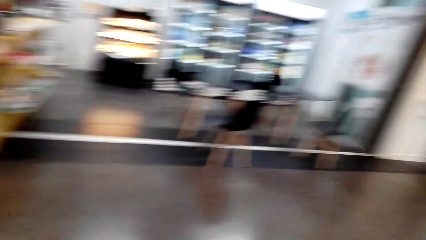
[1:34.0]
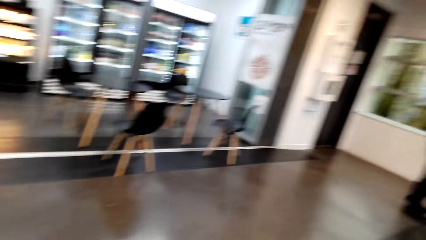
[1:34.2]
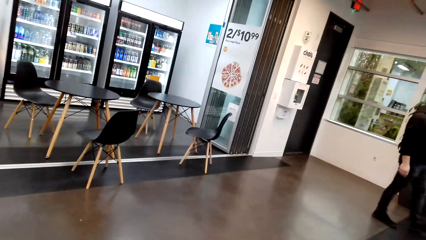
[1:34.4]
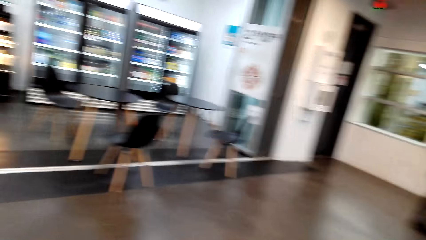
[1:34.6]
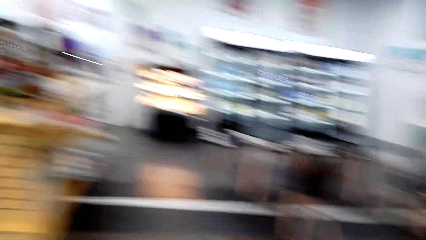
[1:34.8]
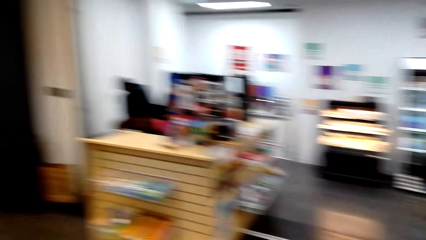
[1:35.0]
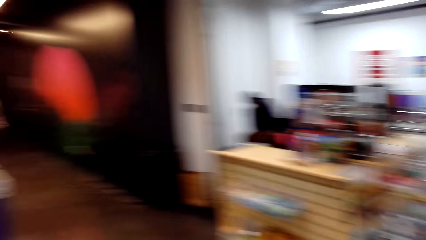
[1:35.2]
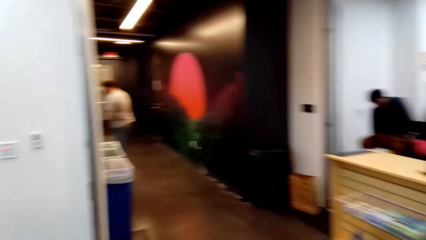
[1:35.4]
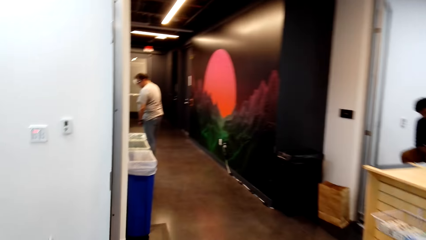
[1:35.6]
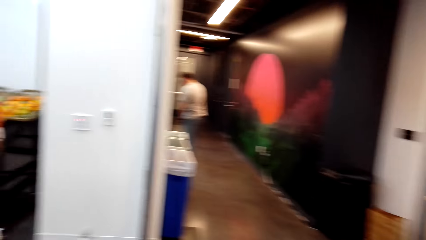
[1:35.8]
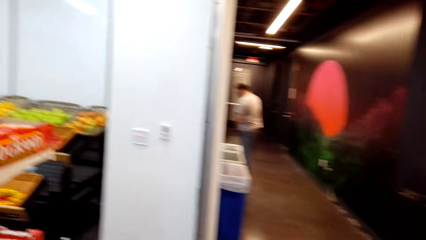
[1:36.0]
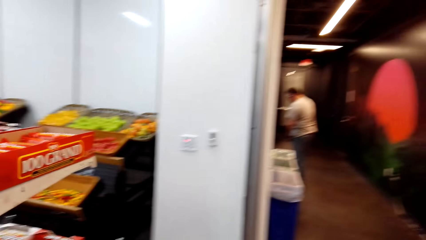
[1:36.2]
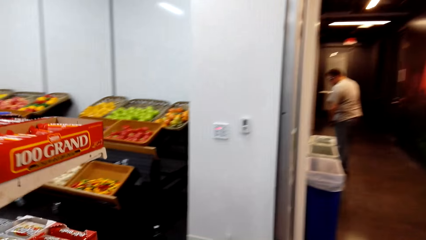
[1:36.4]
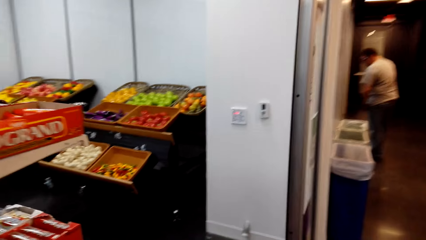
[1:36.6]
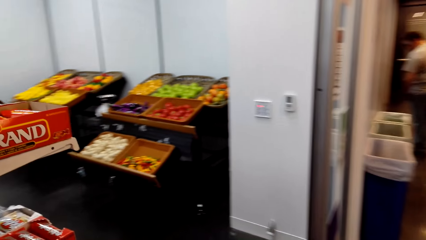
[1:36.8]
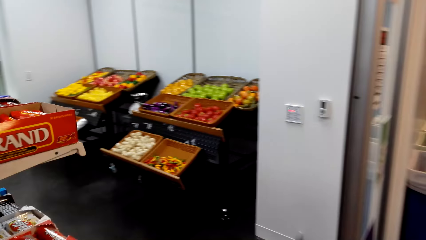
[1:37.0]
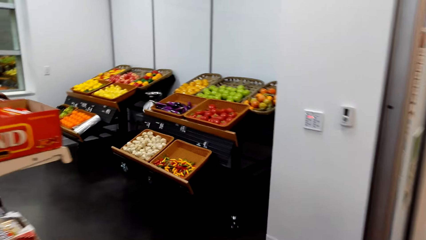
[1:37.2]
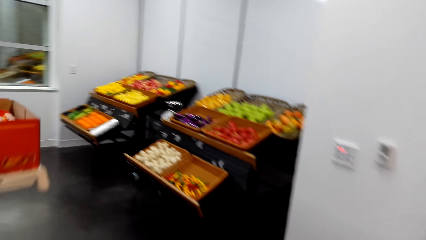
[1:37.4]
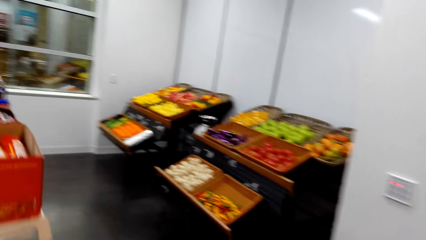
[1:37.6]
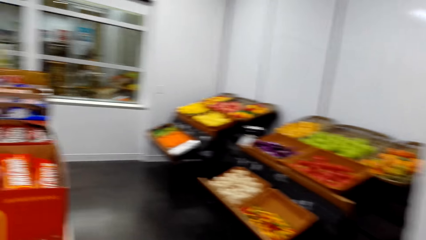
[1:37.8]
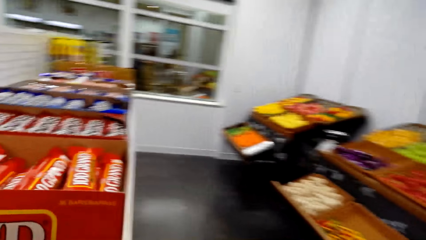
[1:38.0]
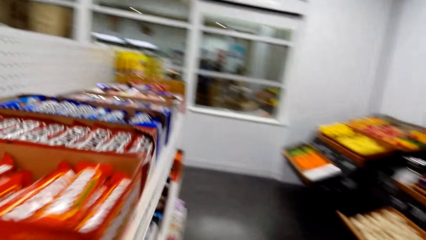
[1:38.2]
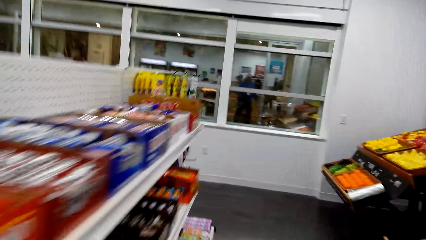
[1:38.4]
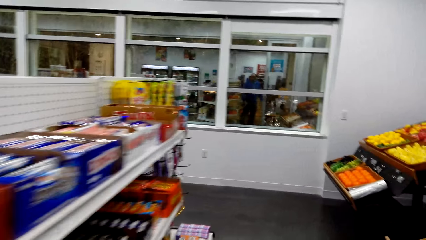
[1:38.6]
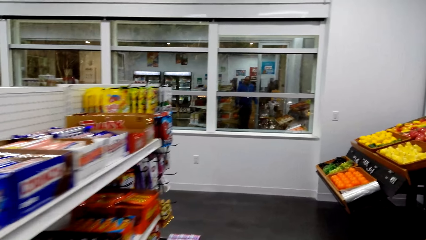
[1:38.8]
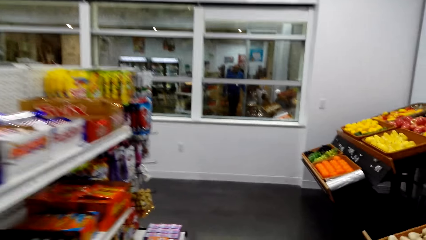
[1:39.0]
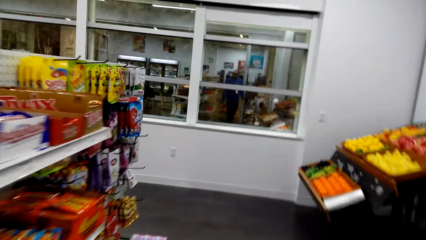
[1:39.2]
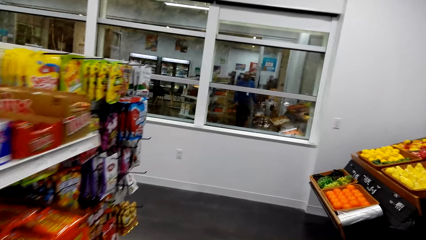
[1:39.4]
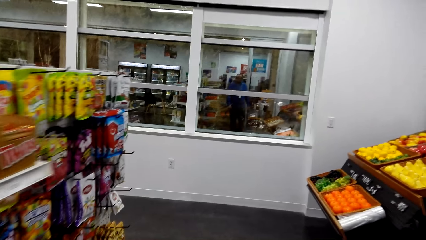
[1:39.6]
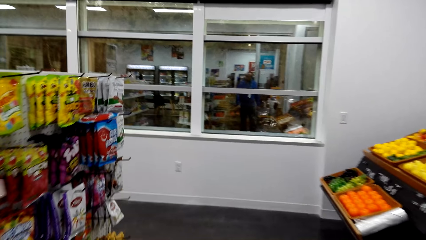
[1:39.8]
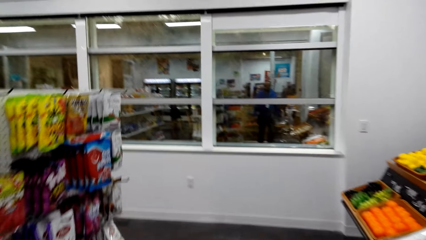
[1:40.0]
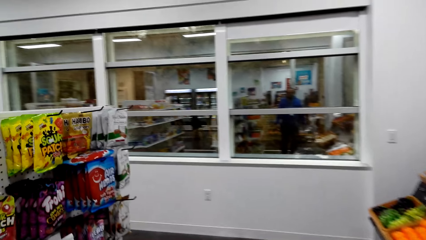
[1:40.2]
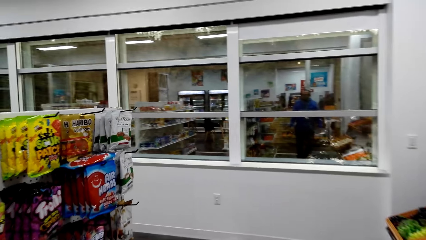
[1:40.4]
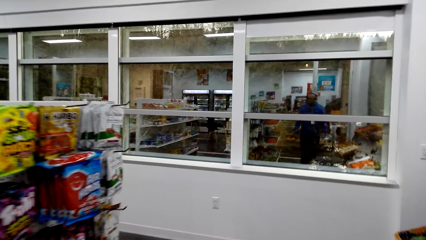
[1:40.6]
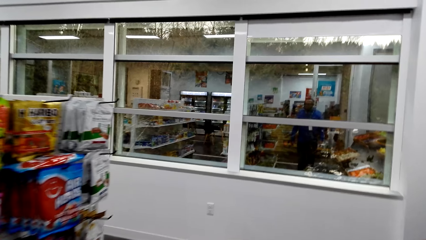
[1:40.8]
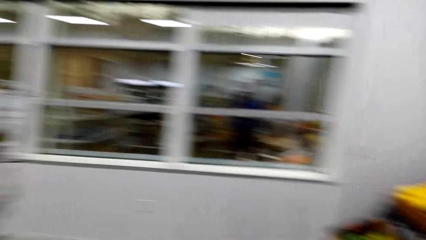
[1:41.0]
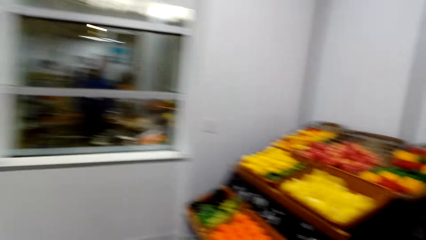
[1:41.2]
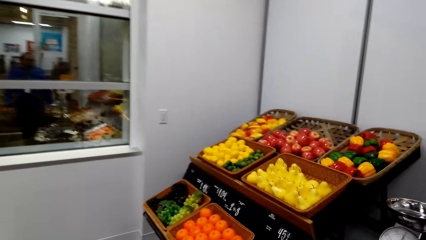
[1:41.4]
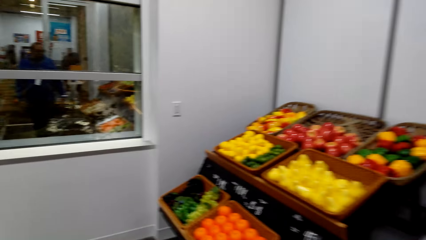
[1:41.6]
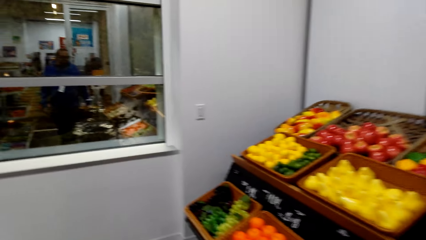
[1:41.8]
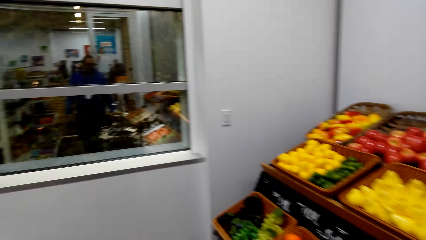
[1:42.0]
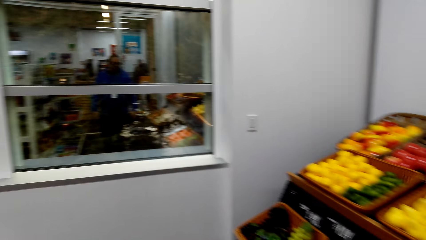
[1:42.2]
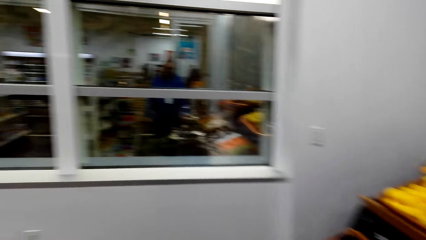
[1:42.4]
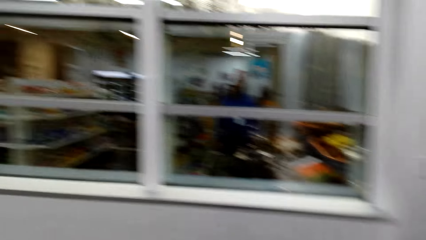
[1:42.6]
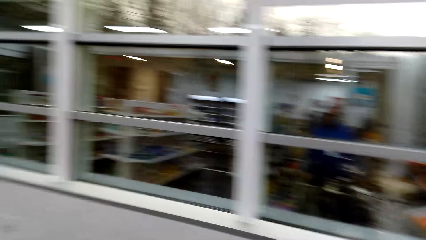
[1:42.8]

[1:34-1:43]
The camera wearer looks at the fruit area. They walk around the store shelf.

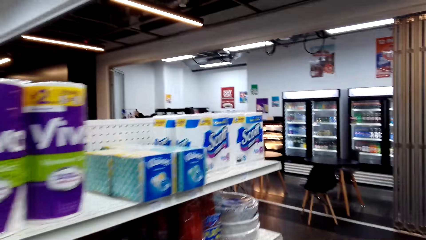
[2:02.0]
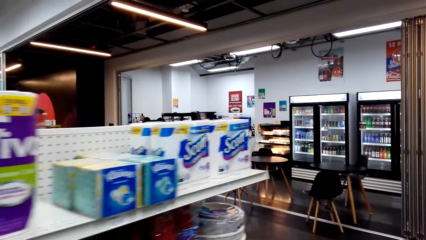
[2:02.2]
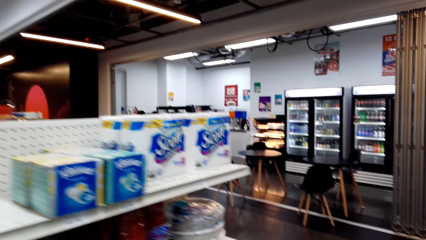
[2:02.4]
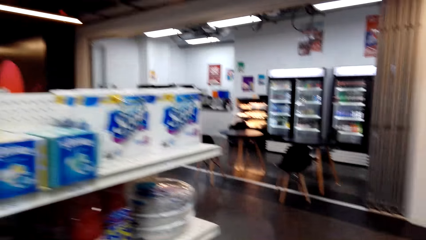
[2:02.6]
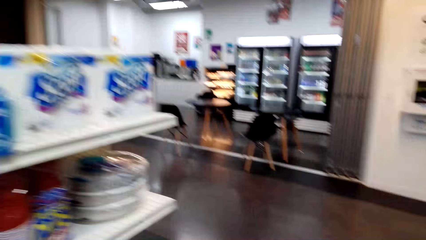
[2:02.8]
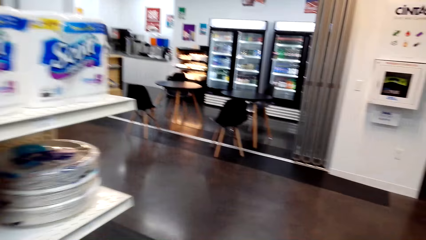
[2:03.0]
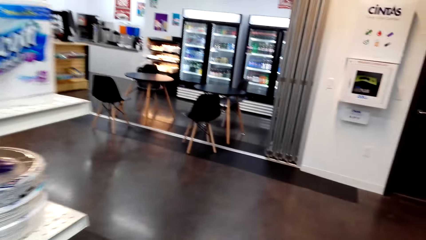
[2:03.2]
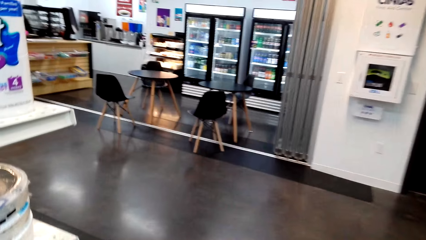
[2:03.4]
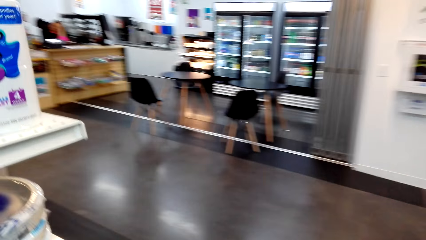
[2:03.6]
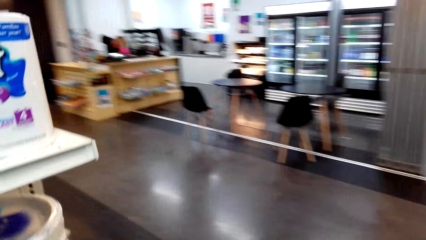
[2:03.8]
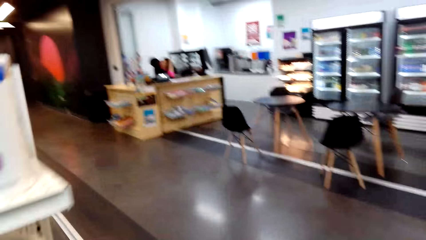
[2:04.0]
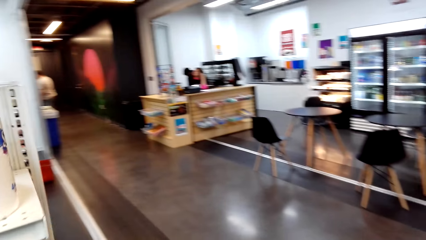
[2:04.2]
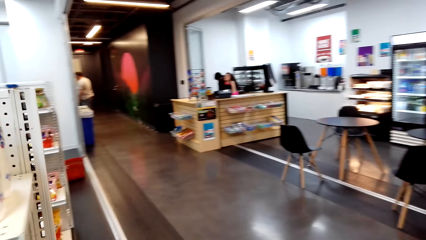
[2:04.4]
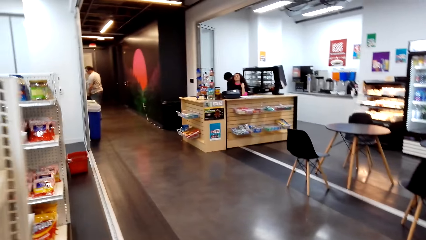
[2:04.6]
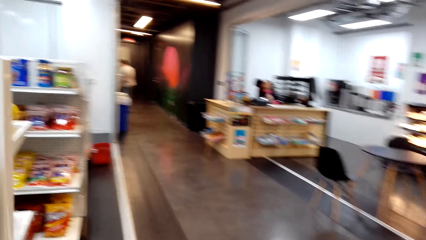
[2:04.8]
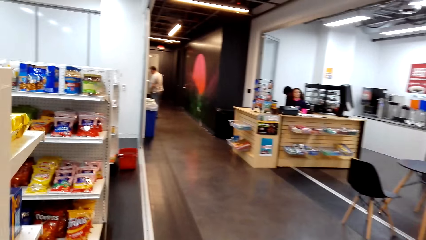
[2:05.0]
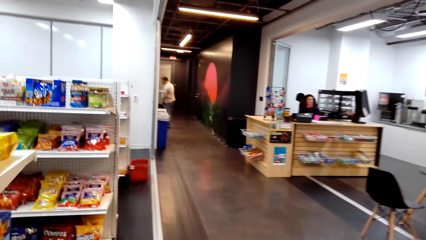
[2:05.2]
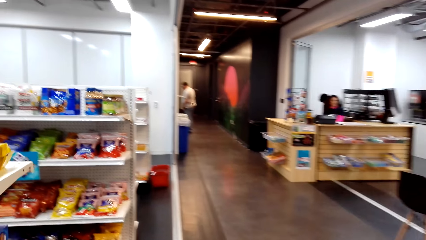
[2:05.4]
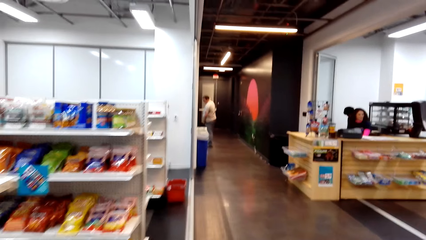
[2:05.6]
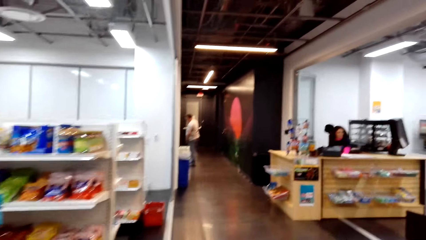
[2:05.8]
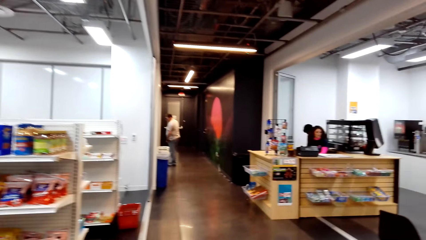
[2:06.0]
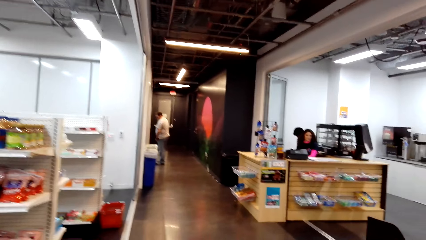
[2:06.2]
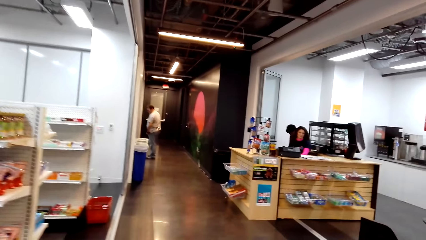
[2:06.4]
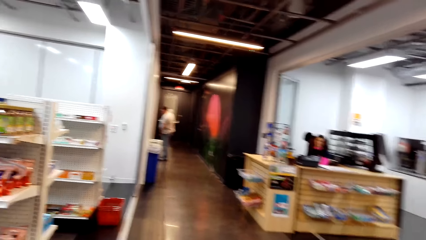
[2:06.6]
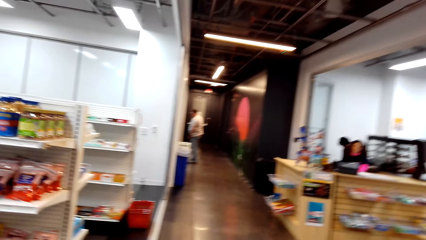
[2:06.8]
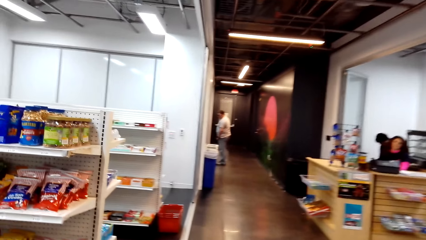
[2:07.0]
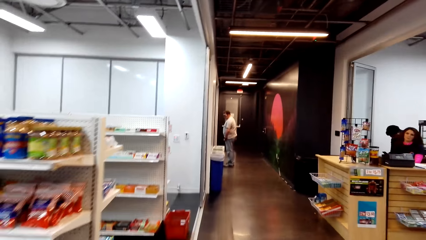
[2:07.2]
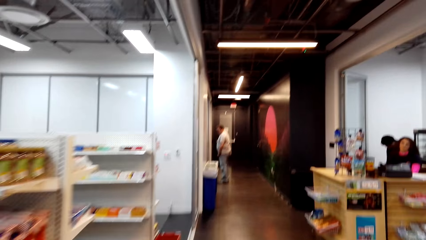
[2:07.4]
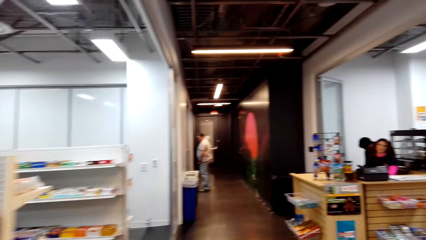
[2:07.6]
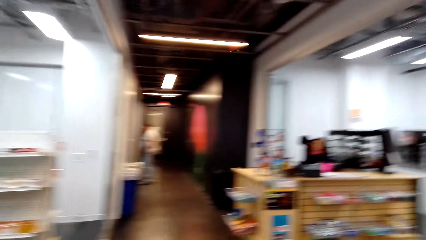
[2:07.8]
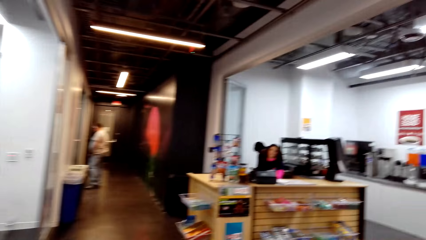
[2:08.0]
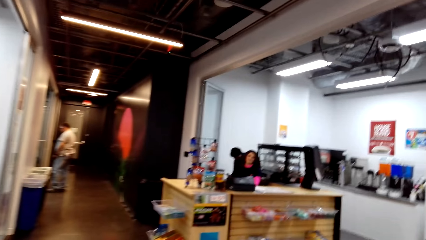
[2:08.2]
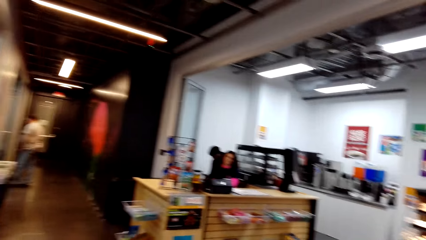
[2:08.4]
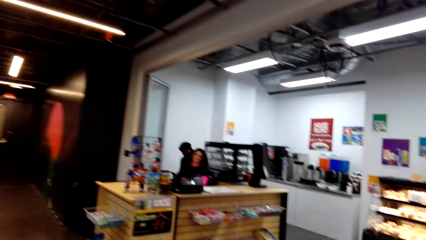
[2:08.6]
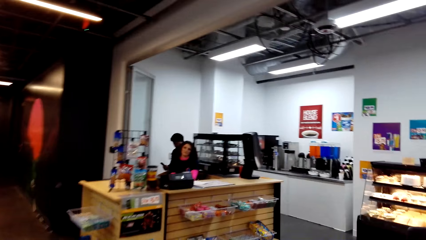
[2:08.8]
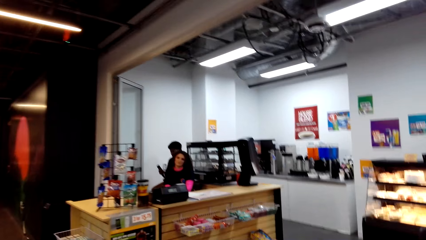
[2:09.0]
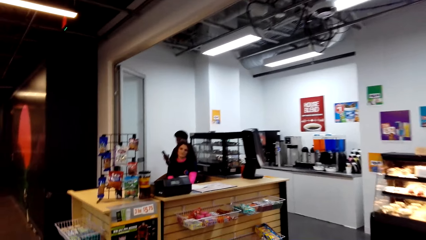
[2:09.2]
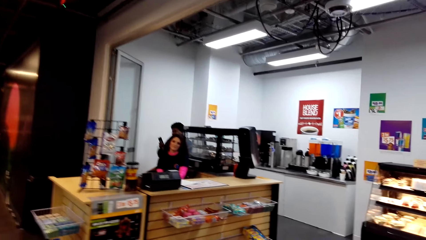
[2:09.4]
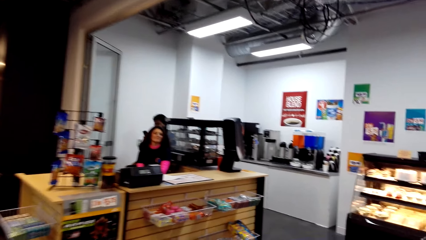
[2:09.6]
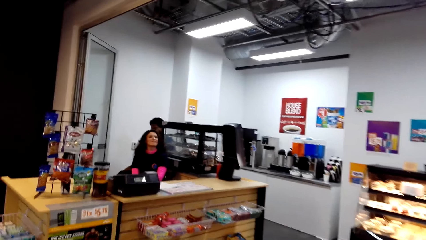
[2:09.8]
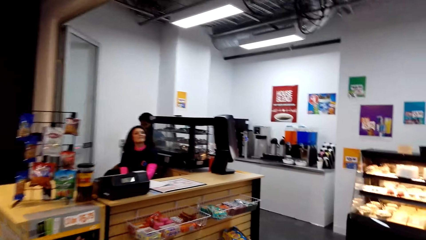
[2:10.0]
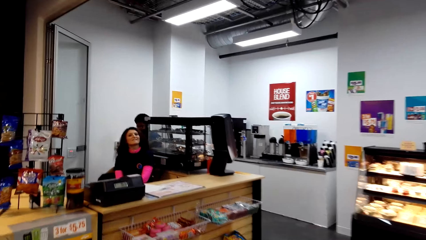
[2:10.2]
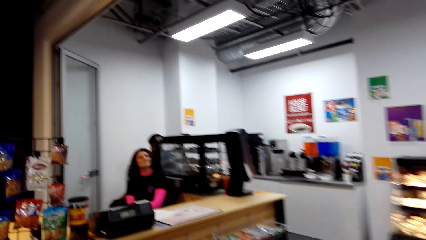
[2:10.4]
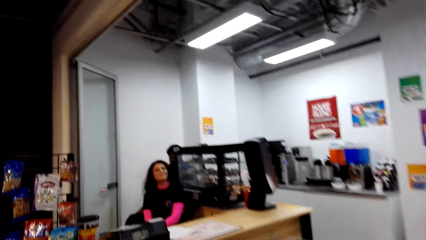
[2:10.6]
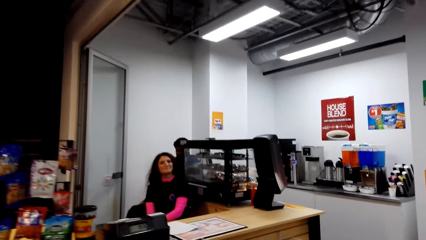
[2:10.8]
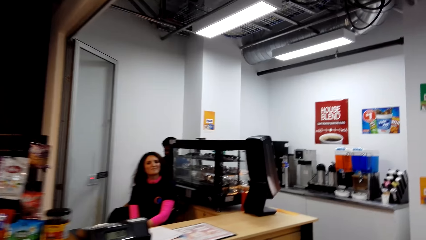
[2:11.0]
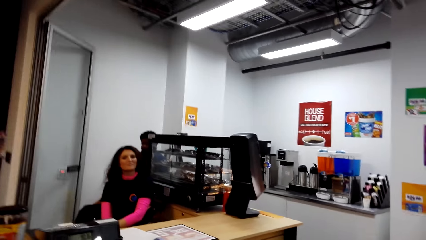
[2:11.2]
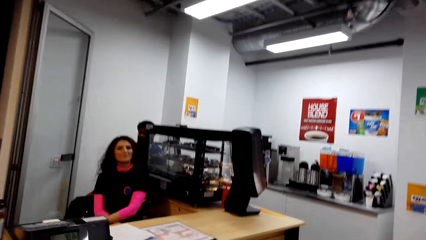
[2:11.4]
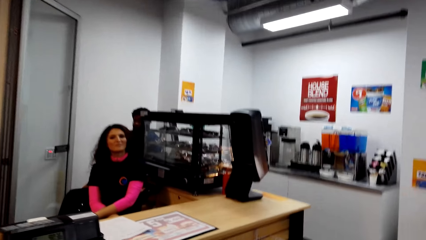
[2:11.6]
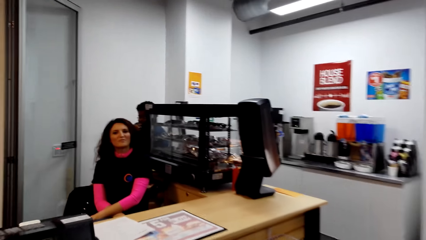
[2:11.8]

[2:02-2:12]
The camera wearer walks to the cashier desk. They dialogue with a cashier.
